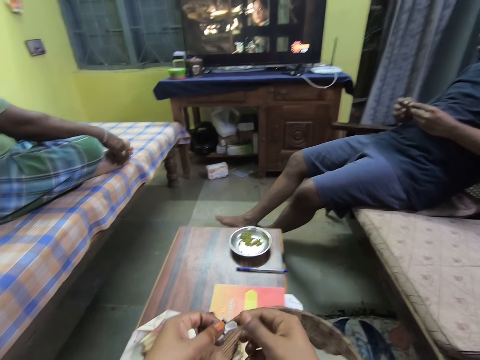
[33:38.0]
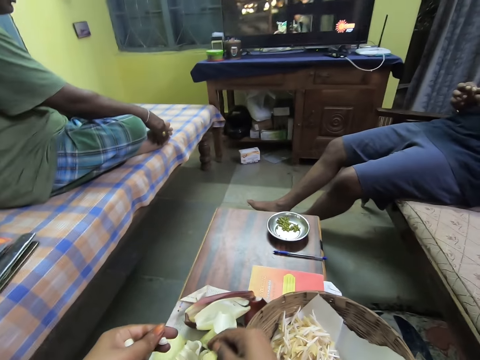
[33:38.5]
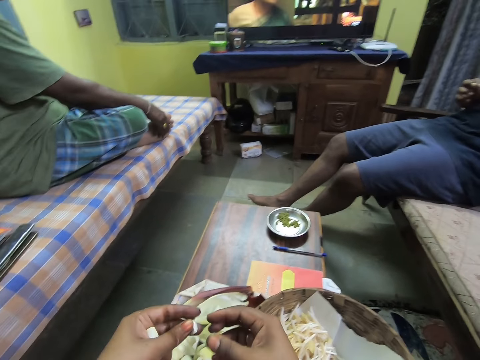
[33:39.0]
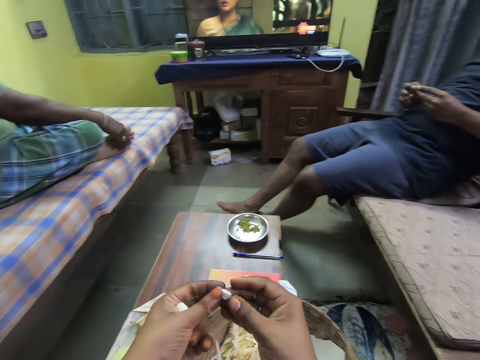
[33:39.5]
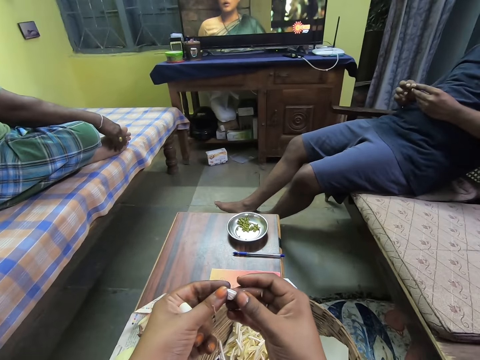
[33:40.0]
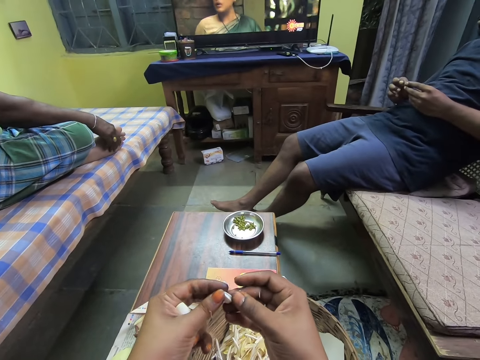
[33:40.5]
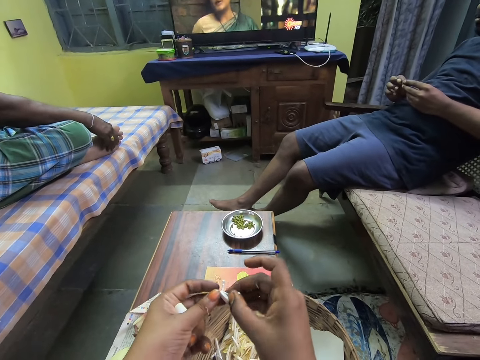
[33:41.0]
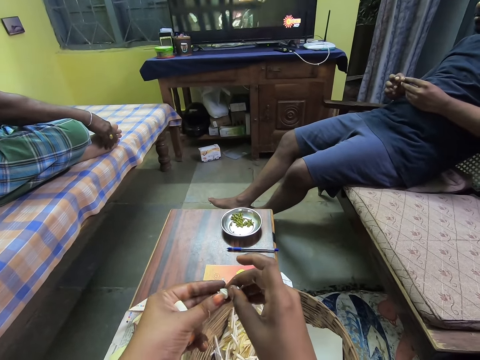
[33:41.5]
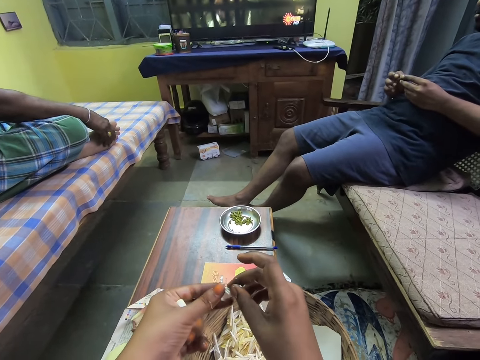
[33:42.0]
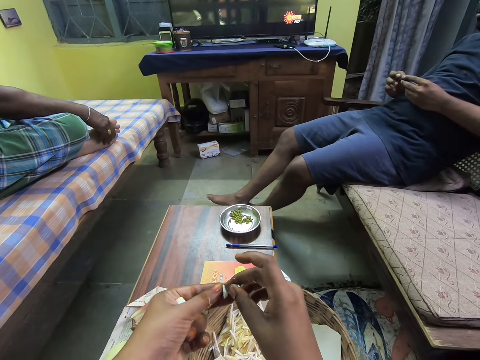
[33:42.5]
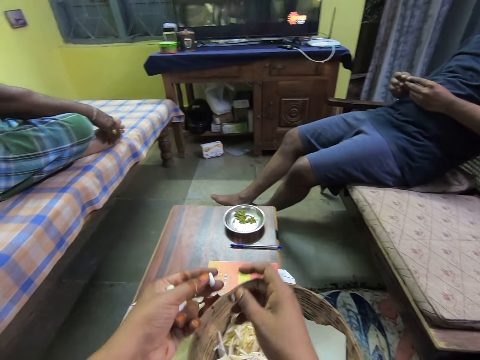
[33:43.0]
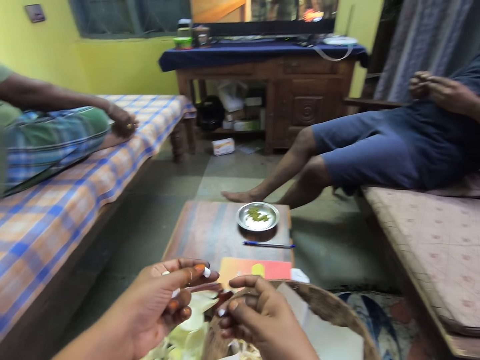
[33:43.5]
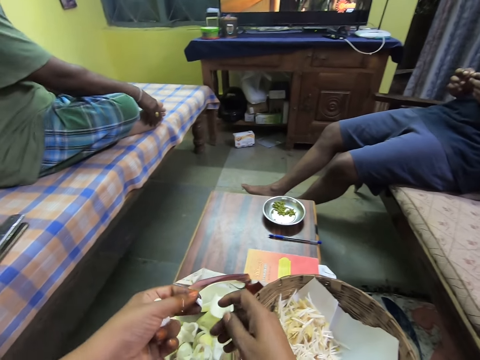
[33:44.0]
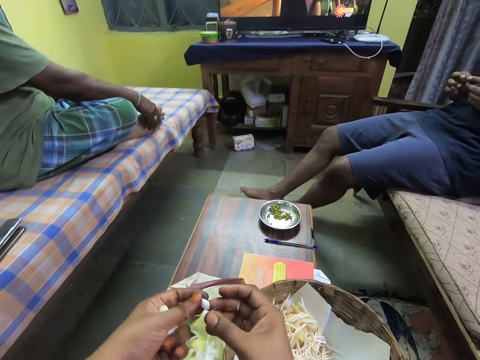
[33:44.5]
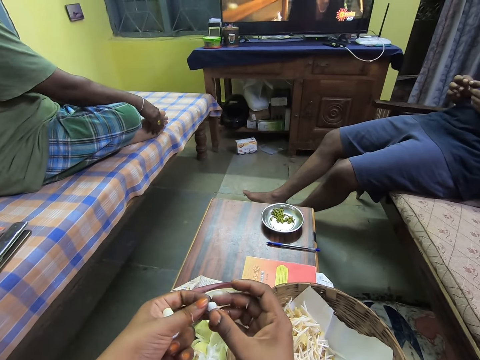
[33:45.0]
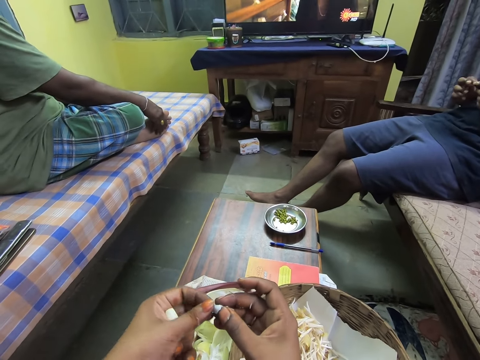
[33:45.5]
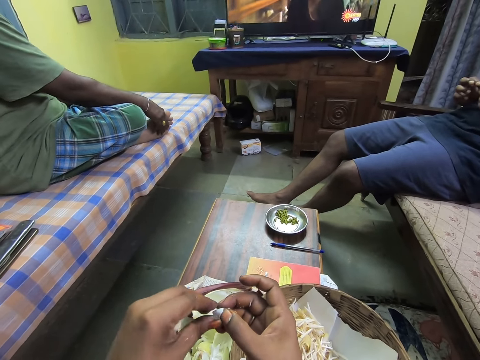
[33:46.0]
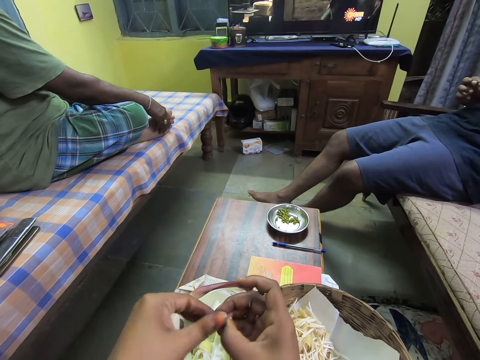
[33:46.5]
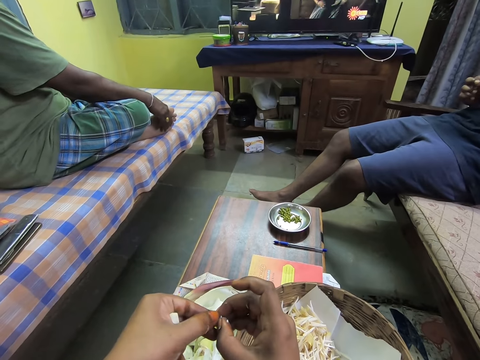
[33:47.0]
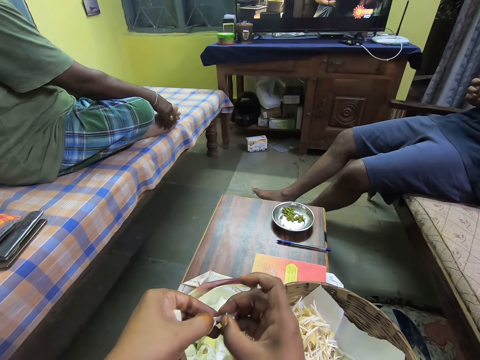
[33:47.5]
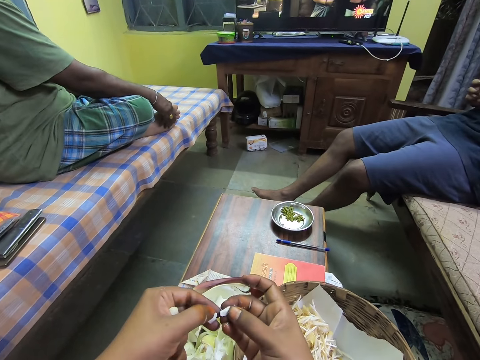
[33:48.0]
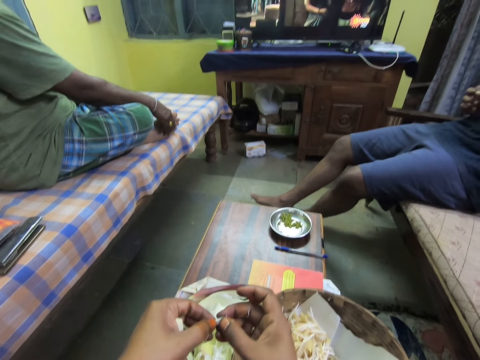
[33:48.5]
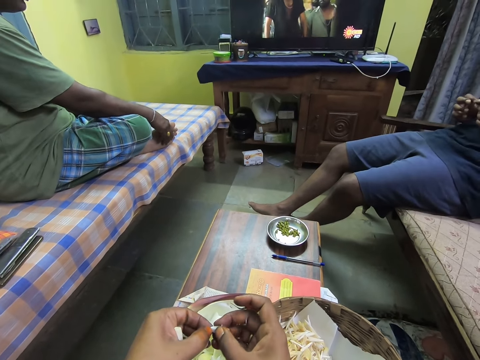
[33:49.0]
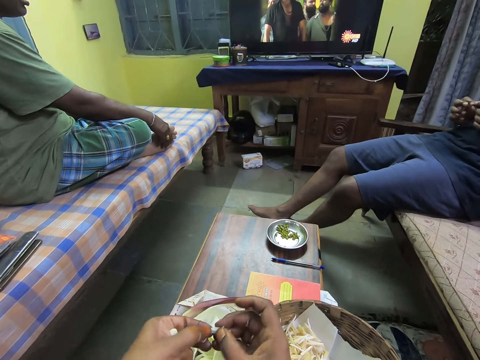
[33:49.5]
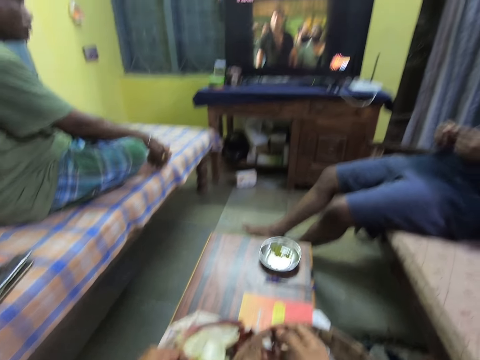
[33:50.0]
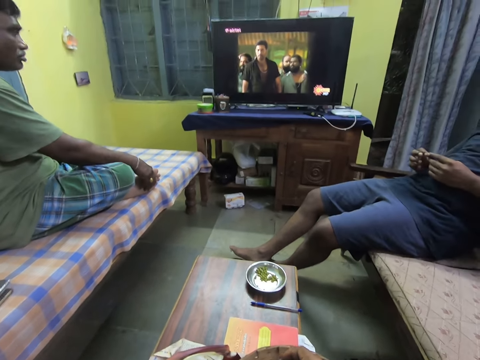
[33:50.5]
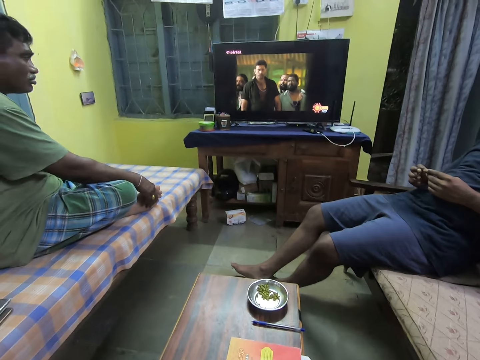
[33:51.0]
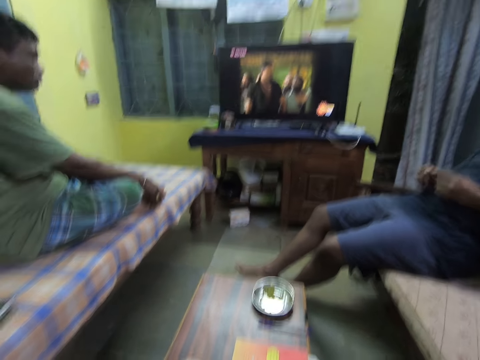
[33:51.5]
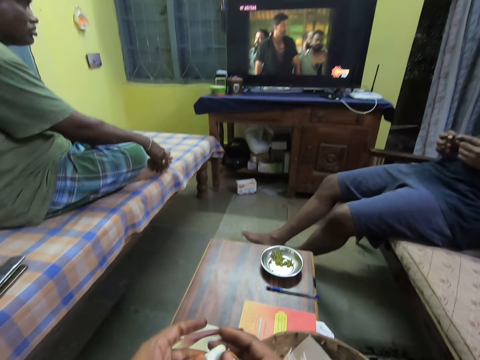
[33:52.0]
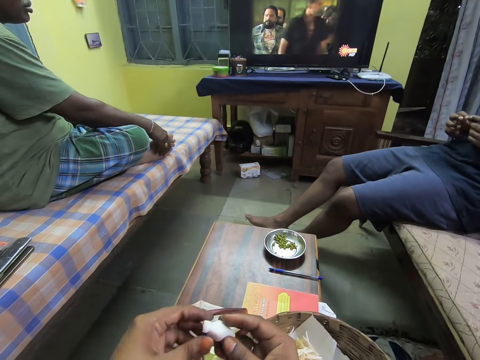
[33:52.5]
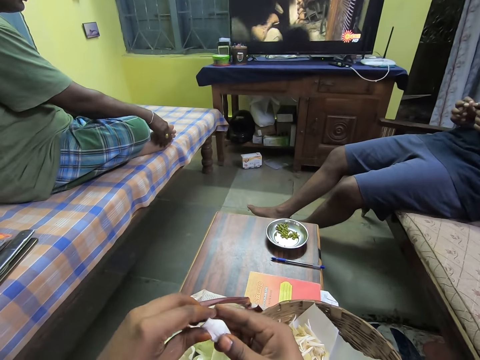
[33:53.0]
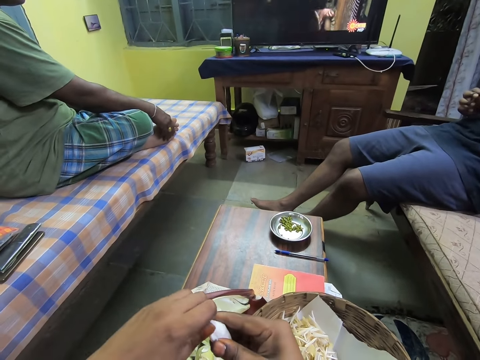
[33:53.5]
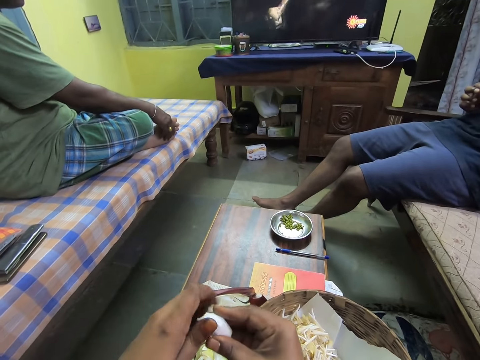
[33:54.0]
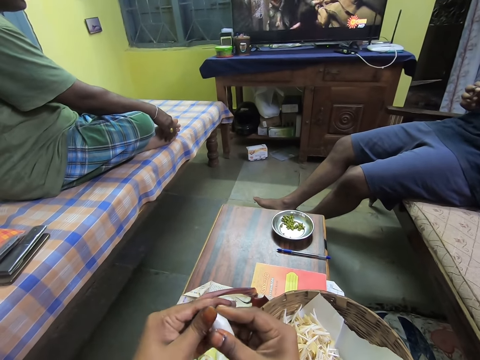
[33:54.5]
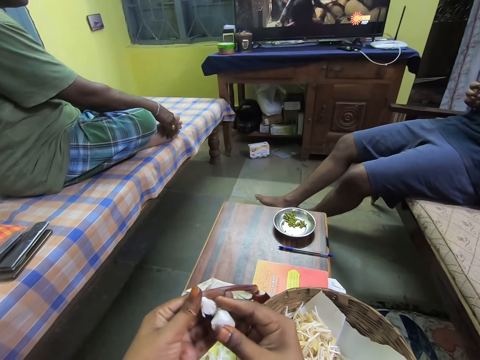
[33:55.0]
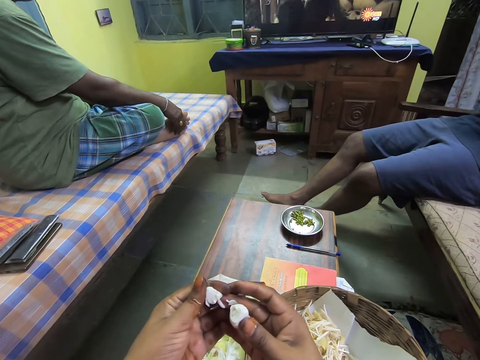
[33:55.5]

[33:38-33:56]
The camera wearer drops an onion peel in his right hand on the paper on the table. He peels something. He watches television. He peels the onion in his hands.

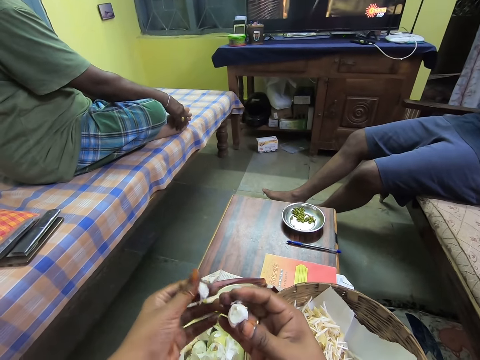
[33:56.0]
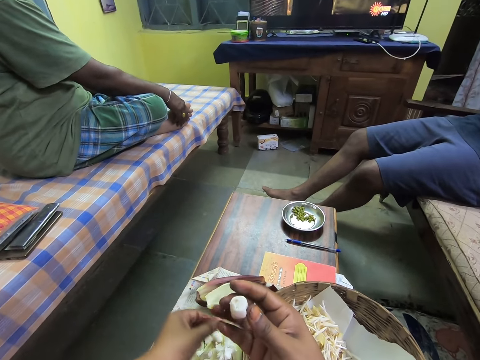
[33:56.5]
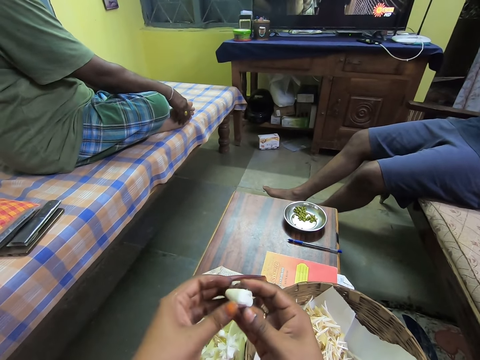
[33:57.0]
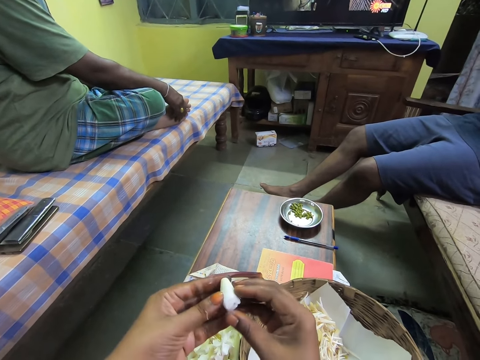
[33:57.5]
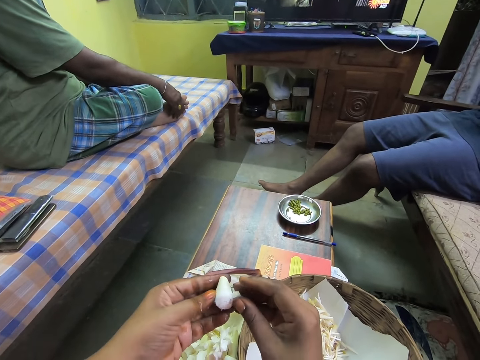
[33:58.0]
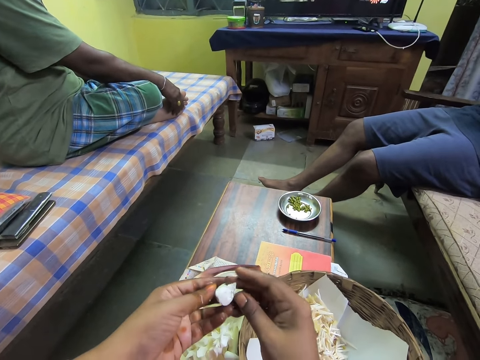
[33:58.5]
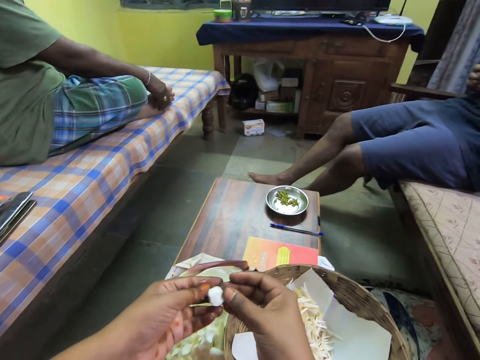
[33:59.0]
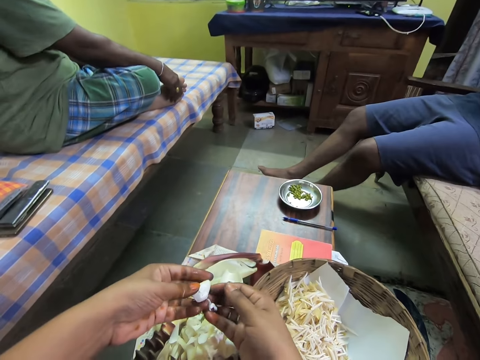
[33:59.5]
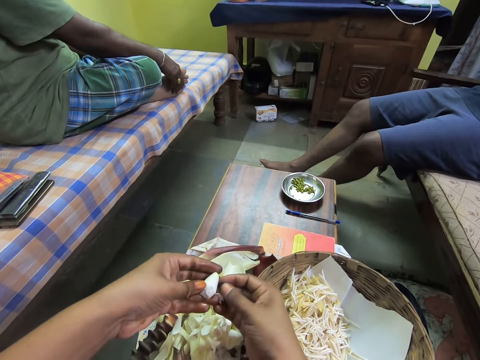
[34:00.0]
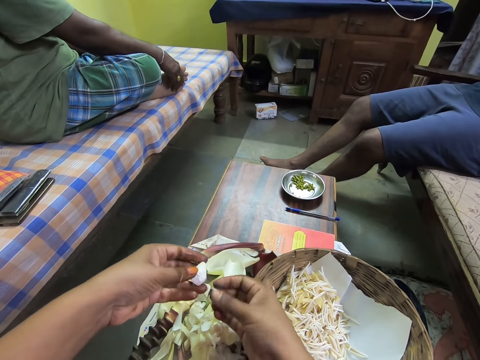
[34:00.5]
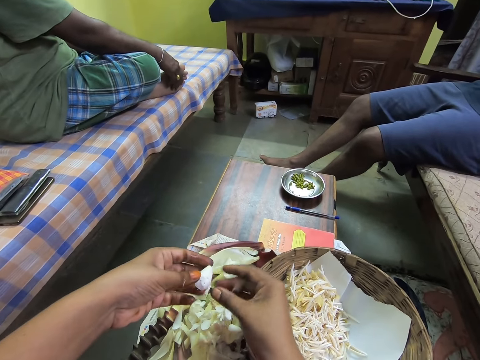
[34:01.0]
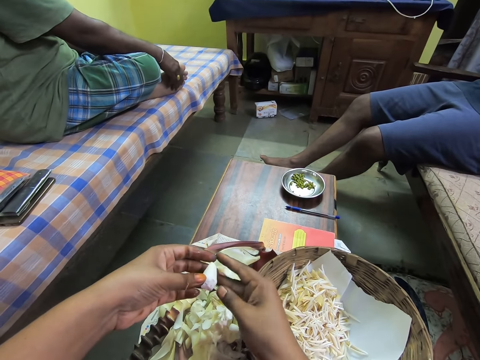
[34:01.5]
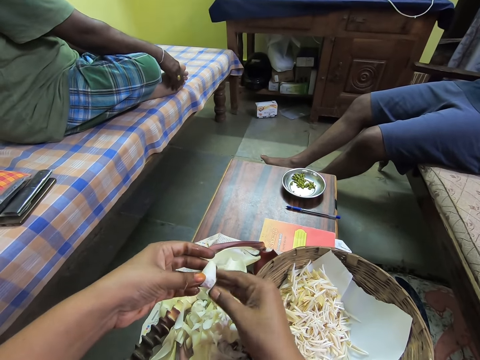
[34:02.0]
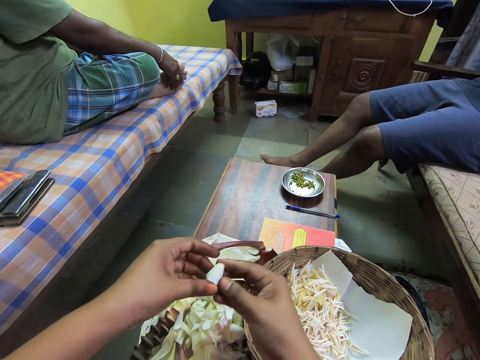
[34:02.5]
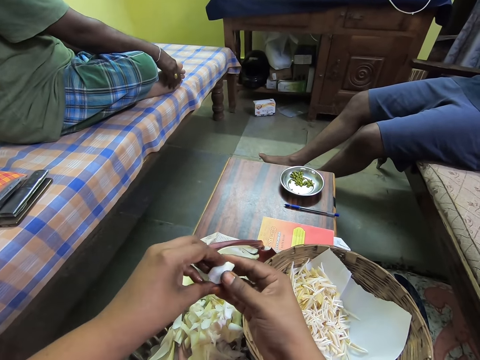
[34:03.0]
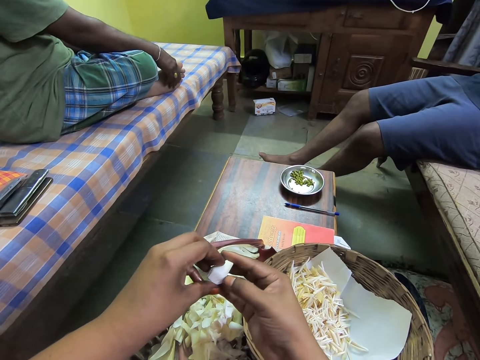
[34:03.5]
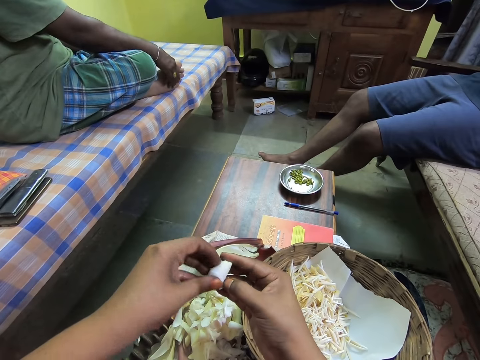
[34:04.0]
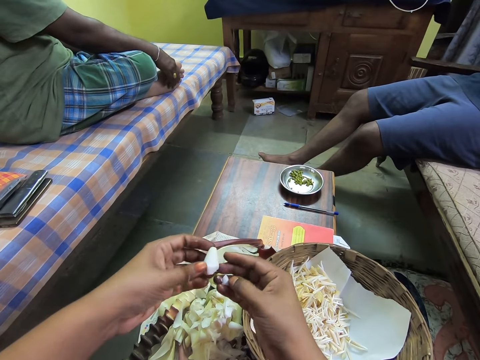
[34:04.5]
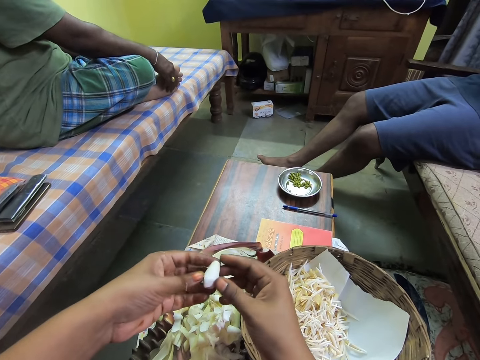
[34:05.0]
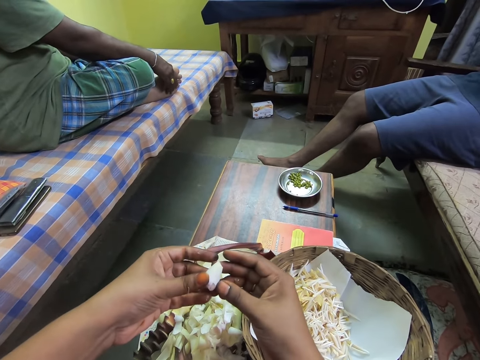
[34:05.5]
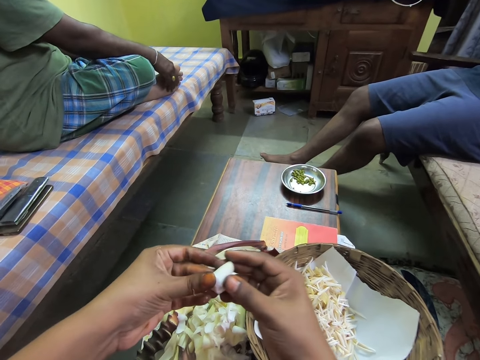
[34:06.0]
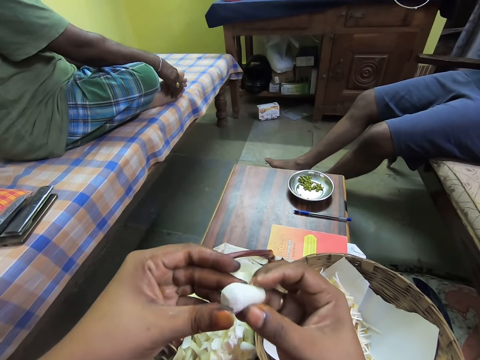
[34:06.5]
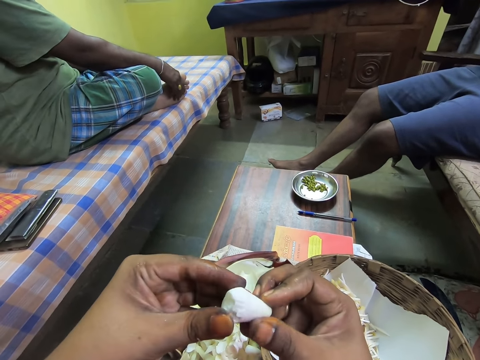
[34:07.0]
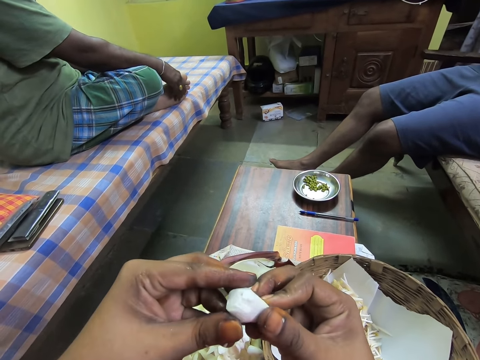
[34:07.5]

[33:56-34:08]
The camera wearer drops the onion peel in his left hand on the paper on the table. He drops the onion peels in his right hand on the paper on the table. He peels the onion in his hands on the paper on the table.
